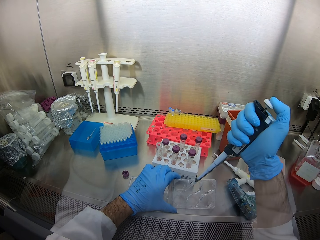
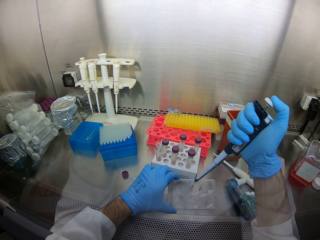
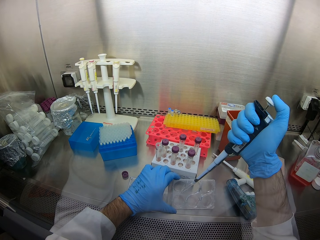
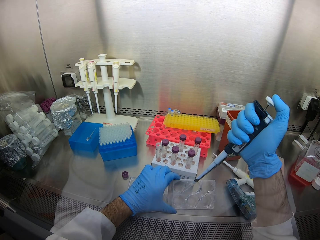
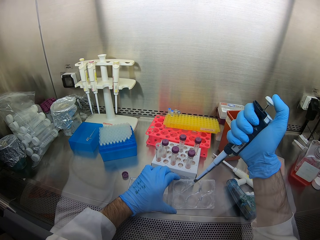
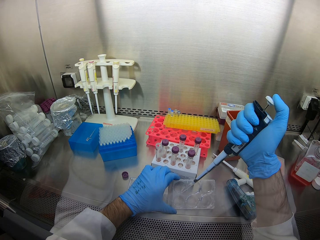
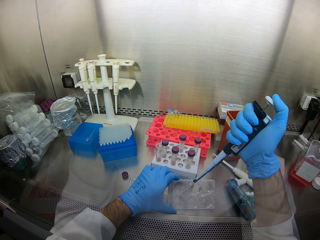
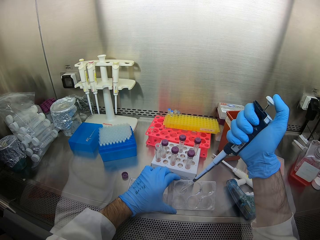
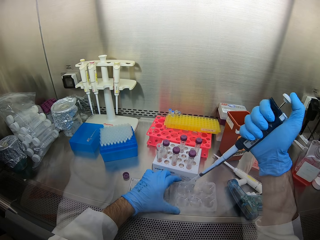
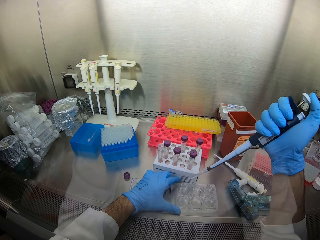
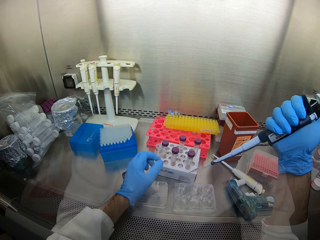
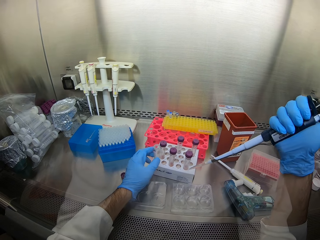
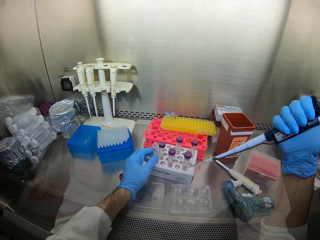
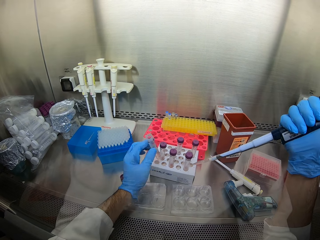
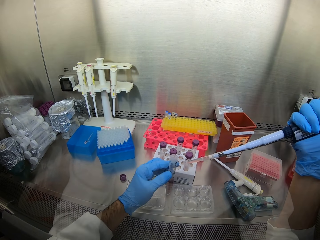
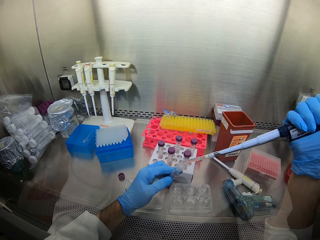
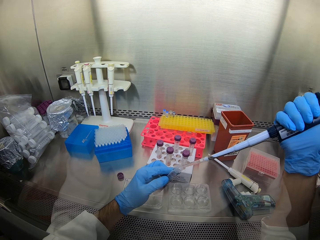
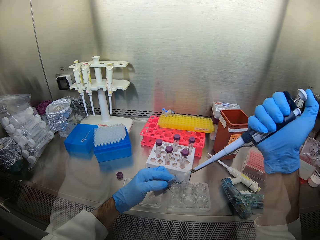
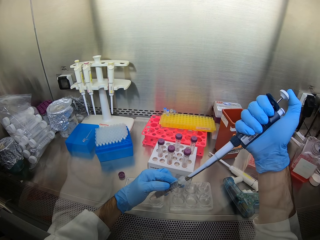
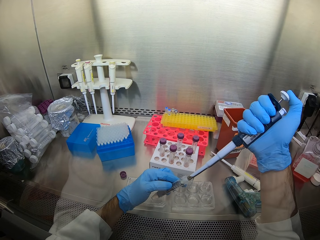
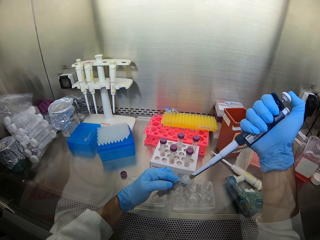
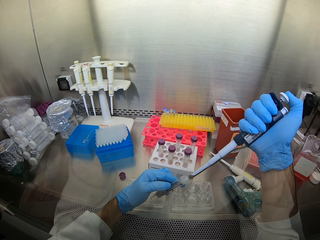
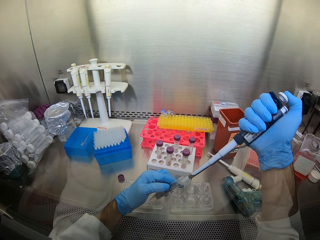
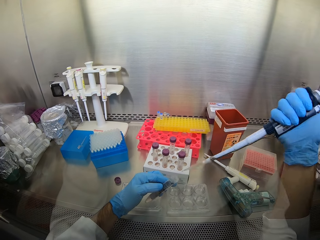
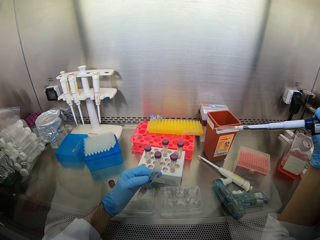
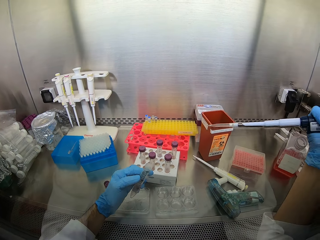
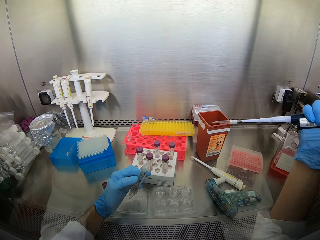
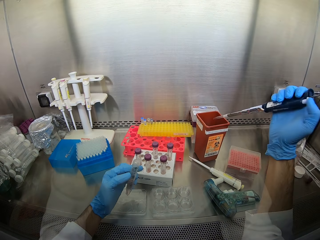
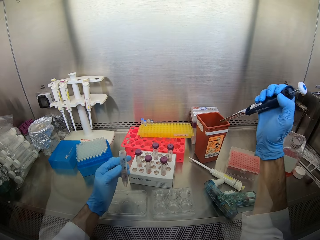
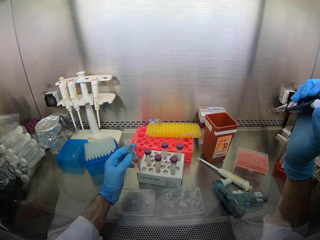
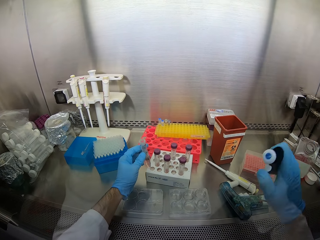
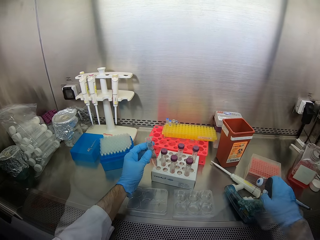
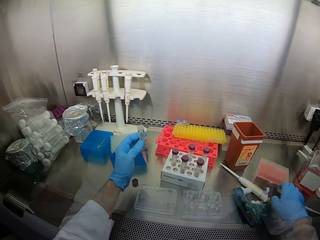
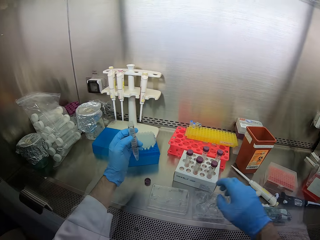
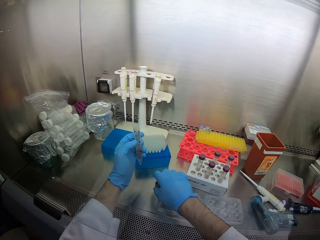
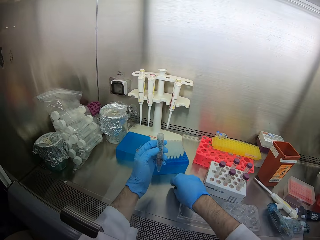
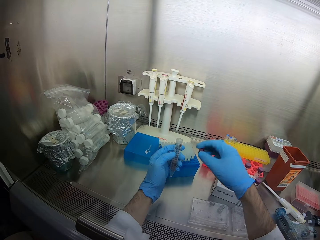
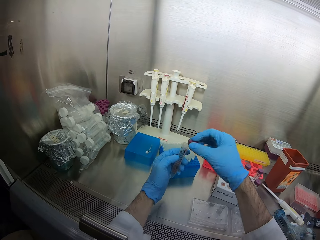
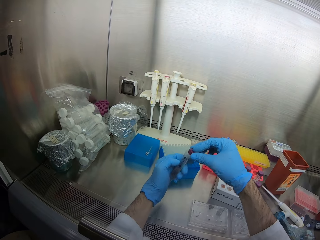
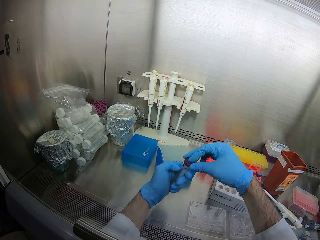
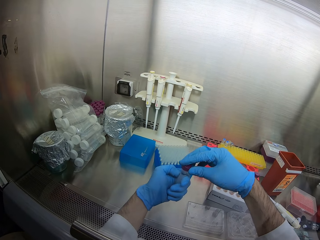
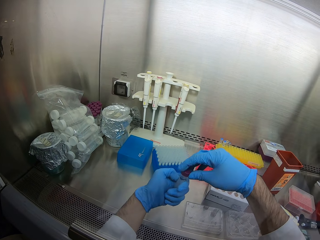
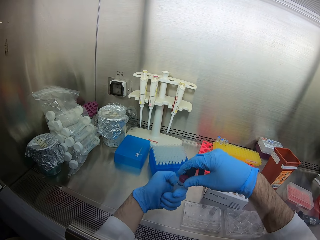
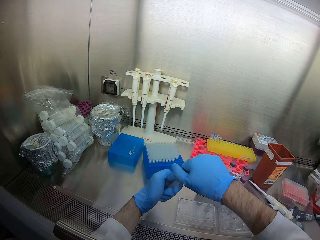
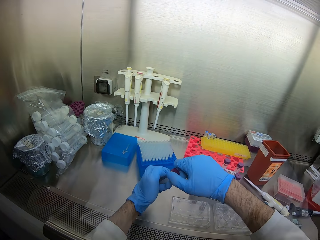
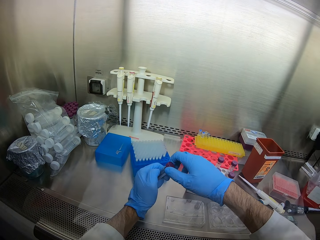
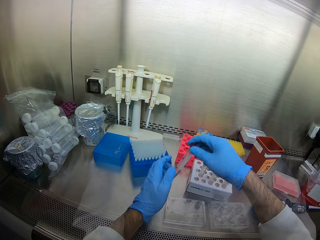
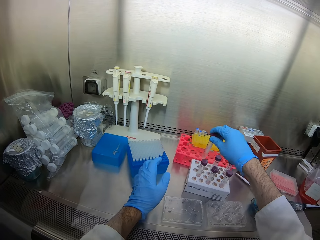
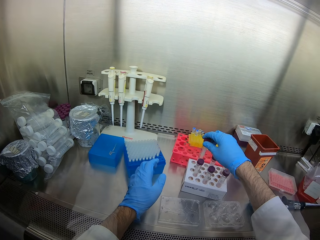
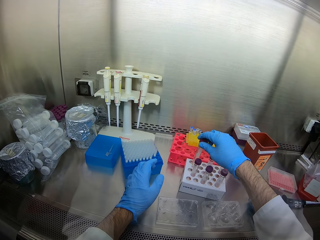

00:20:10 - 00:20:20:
The camera wearer picks up a test tube from the tray. They inject the liquid into the test tubes. They throw the dropper in the plastic tin. They place the micropipette down. They close the test tube lid.

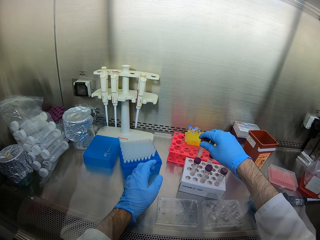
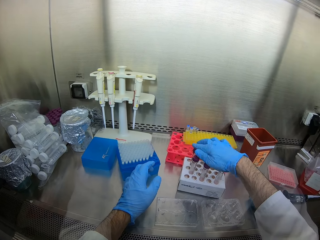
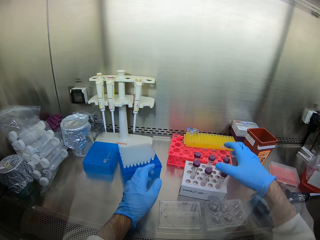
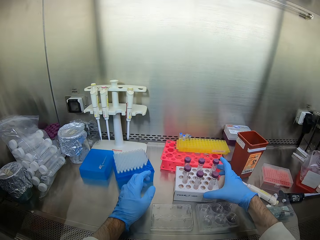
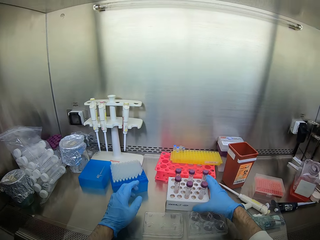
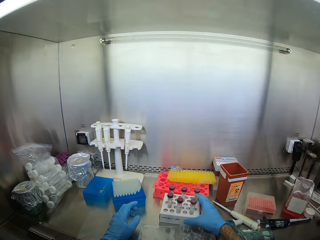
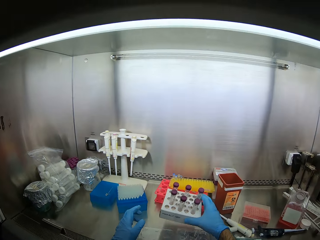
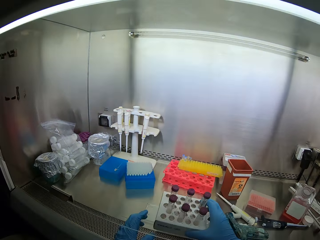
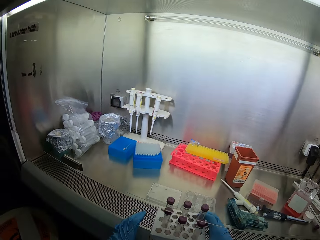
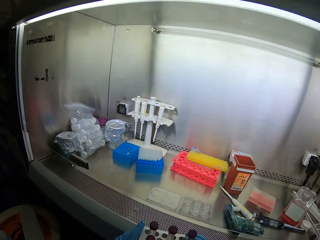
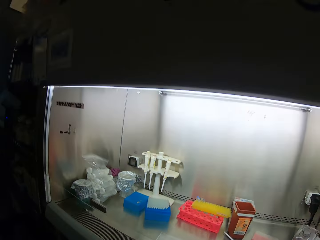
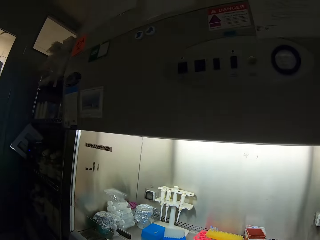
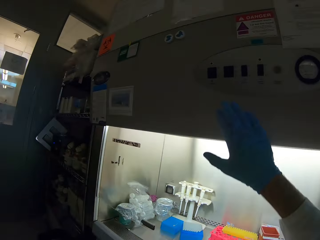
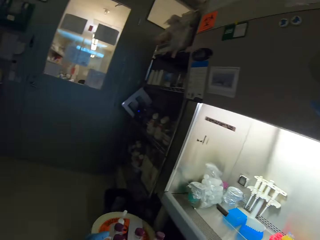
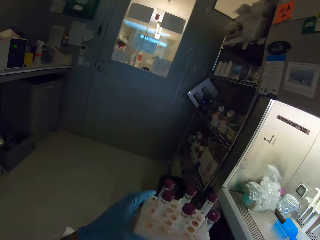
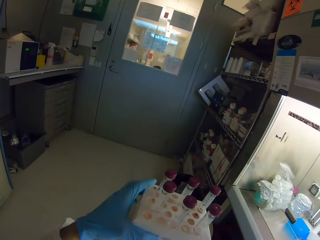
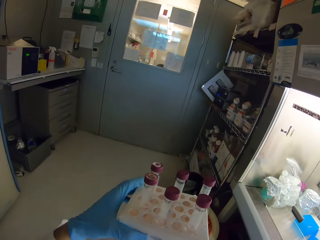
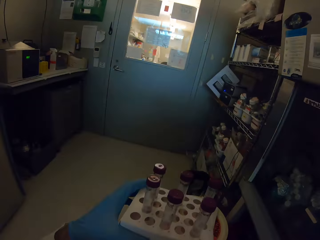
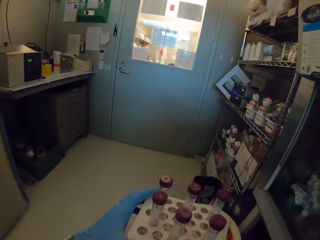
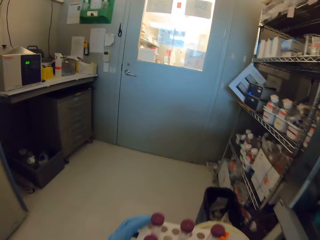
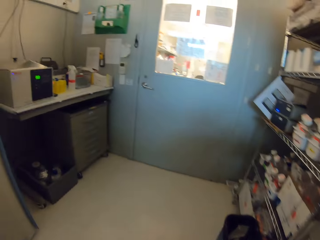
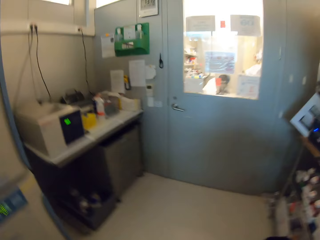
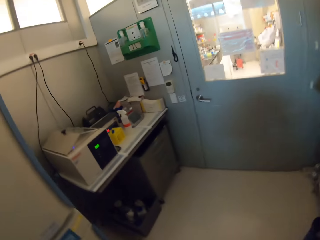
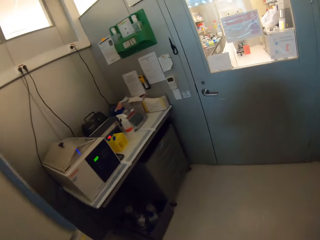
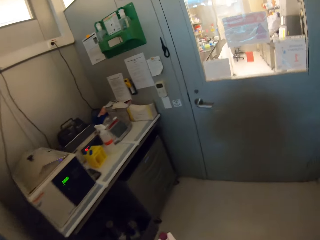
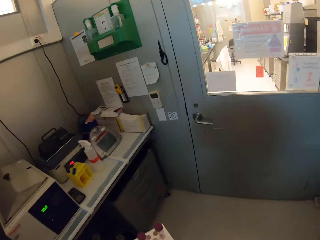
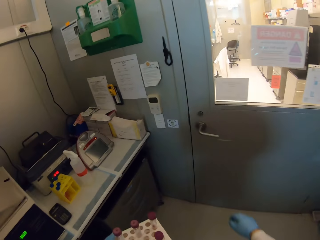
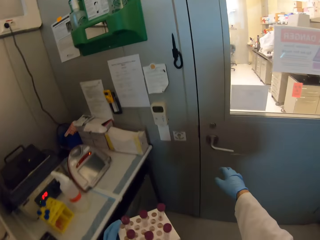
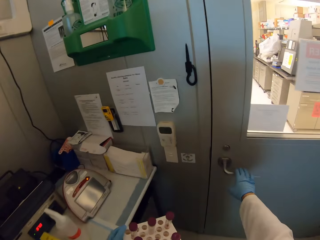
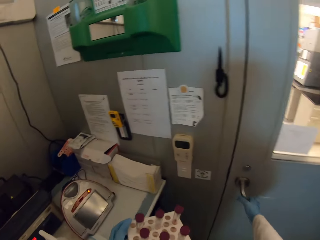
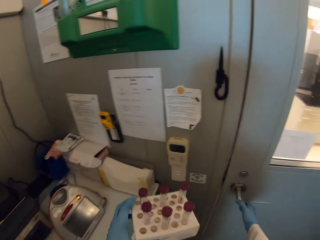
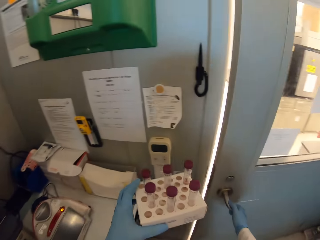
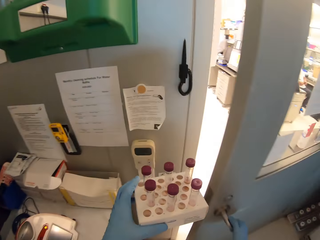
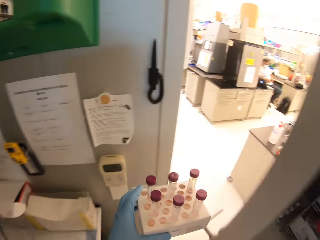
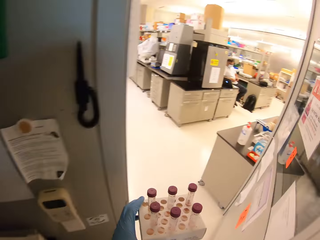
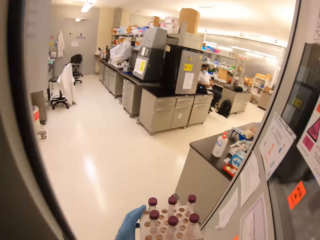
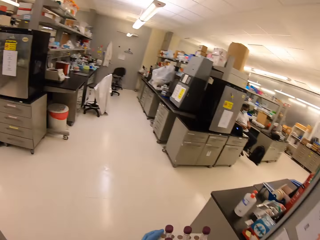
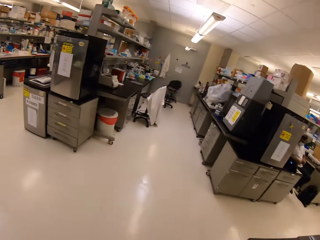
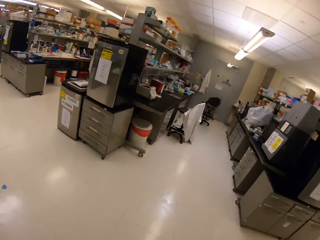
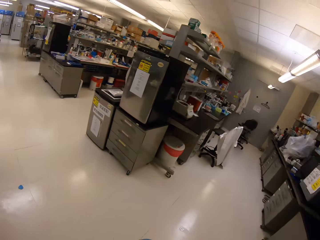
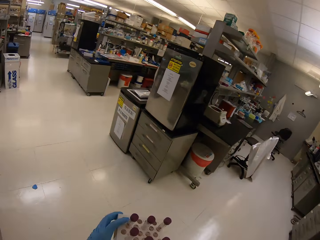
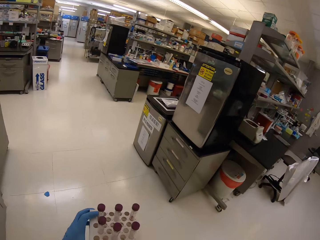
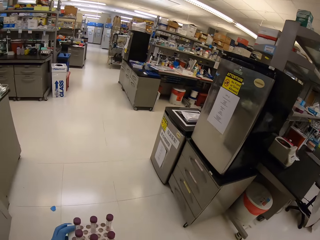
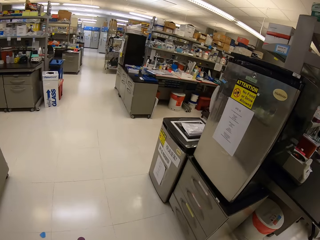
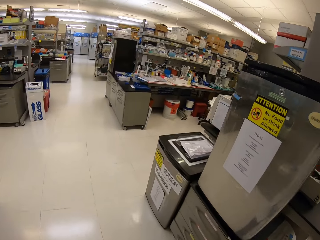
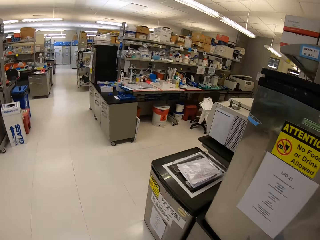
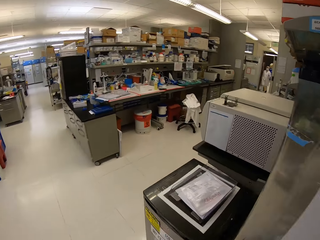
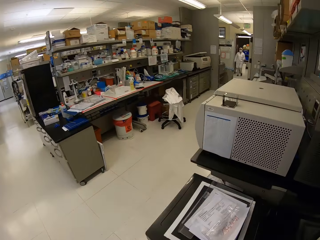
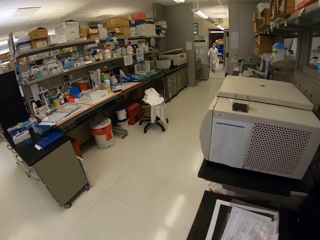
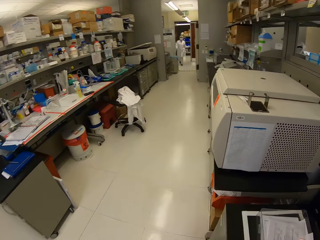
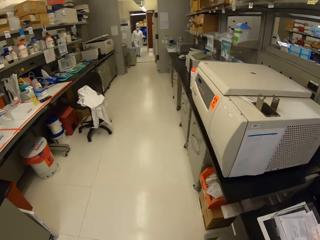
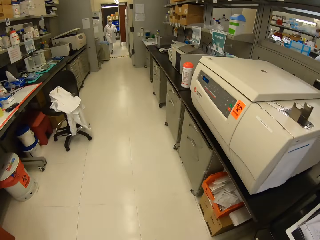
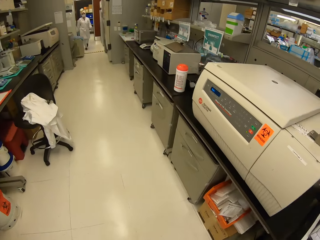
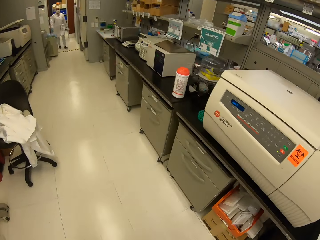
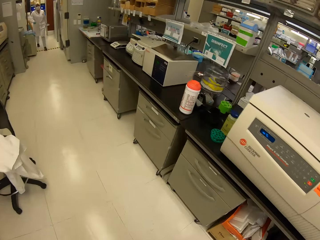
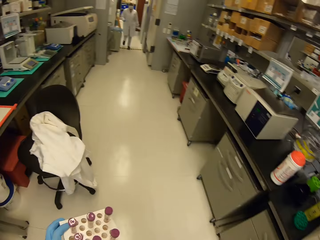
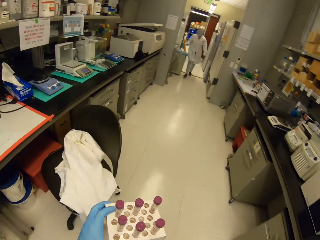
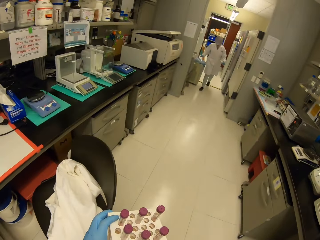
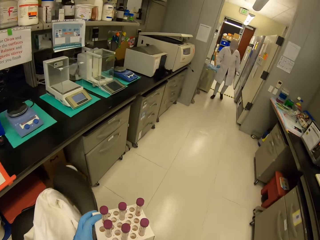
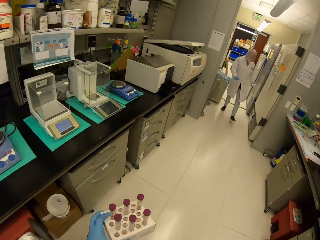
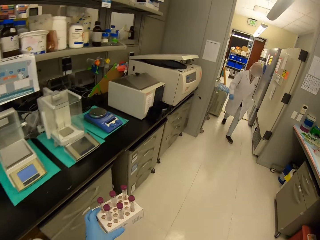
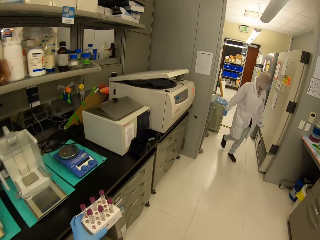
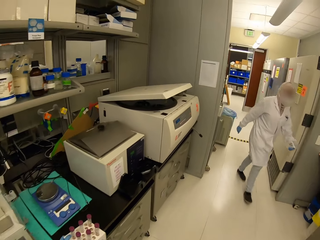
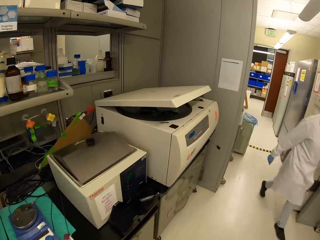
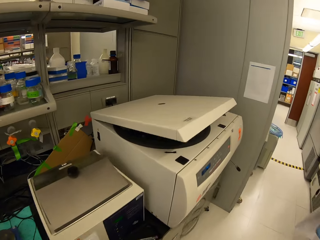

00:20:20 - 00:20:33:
The camera wearer places the test tube in the tray or rack. They pick up the tray with test tubes and hold the test tube rack. They turn off the lights in the chamber. They walk out, open the door, and walk in the room.
